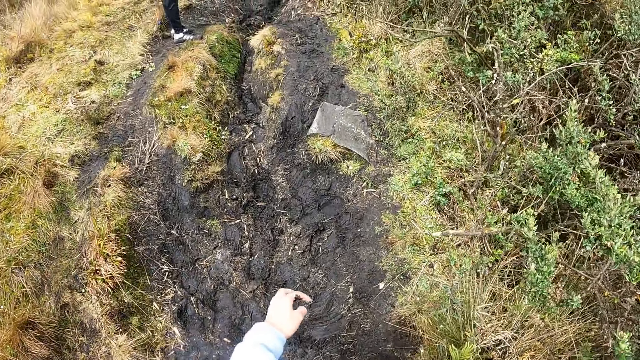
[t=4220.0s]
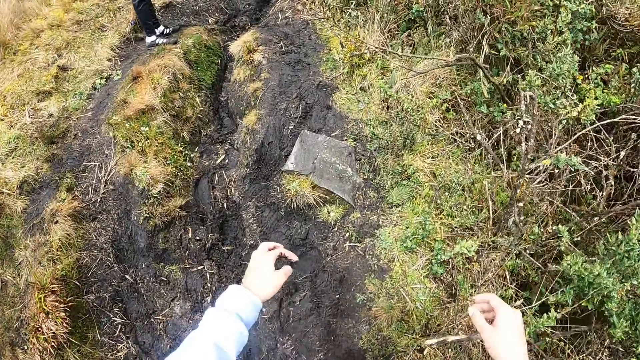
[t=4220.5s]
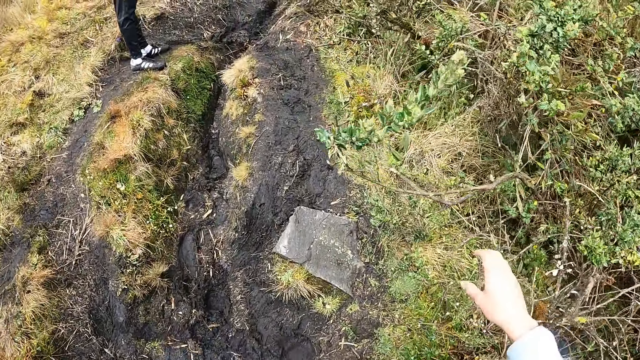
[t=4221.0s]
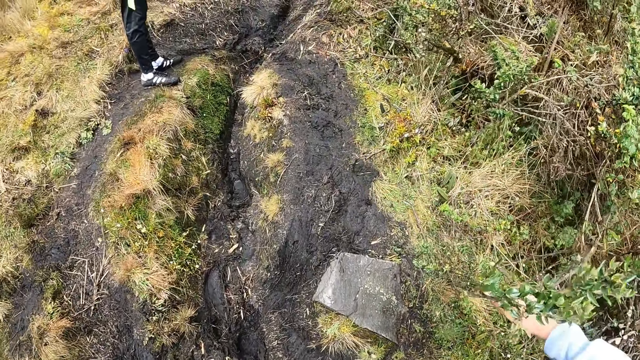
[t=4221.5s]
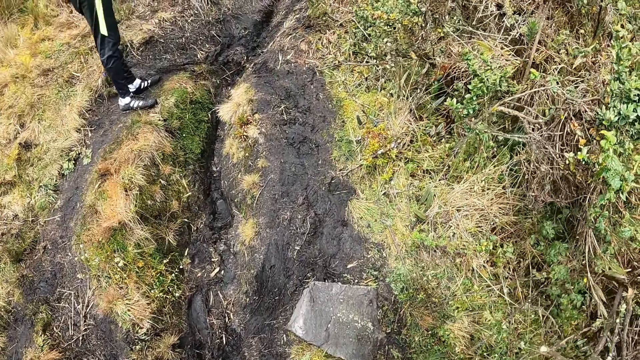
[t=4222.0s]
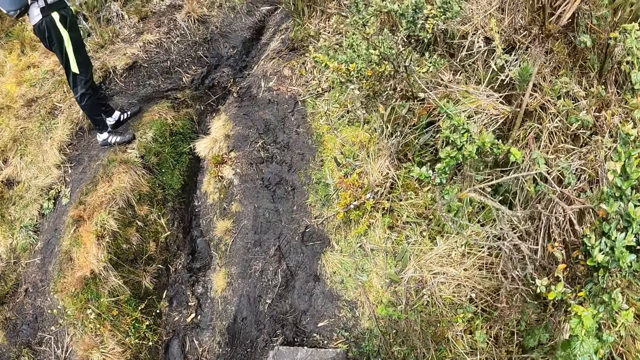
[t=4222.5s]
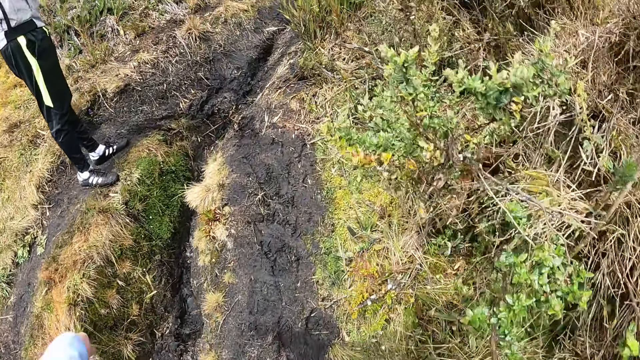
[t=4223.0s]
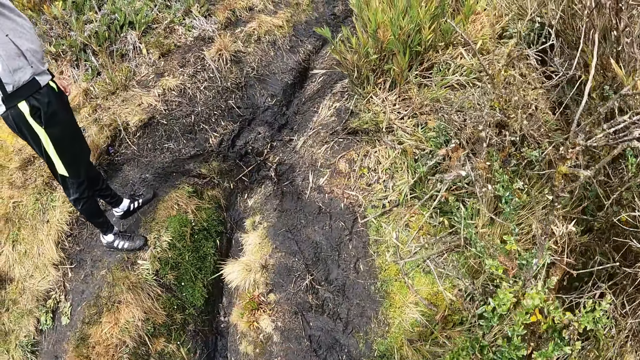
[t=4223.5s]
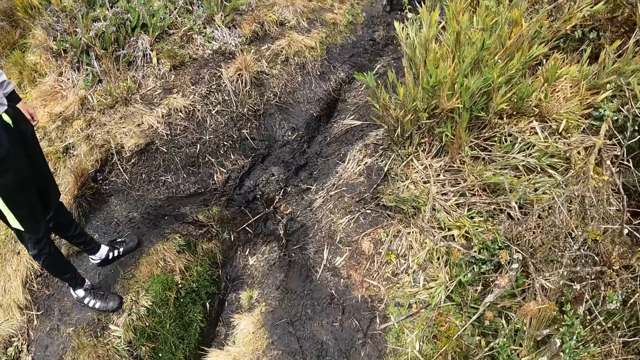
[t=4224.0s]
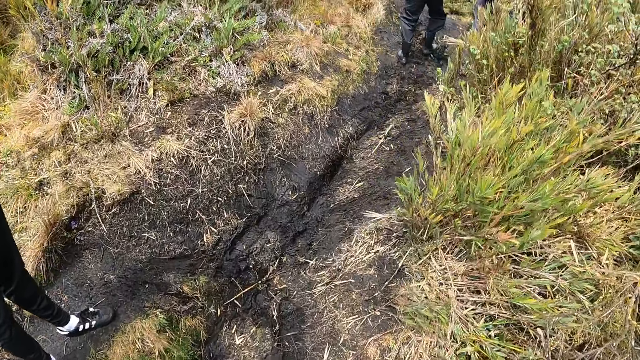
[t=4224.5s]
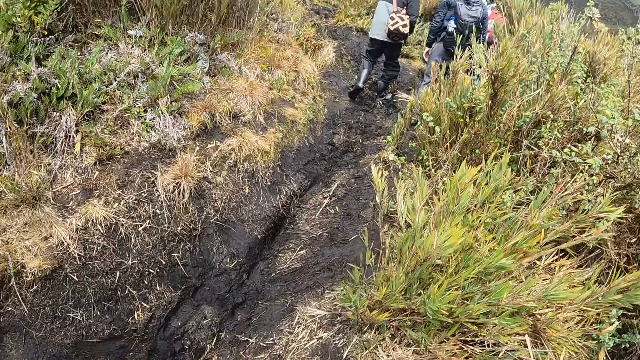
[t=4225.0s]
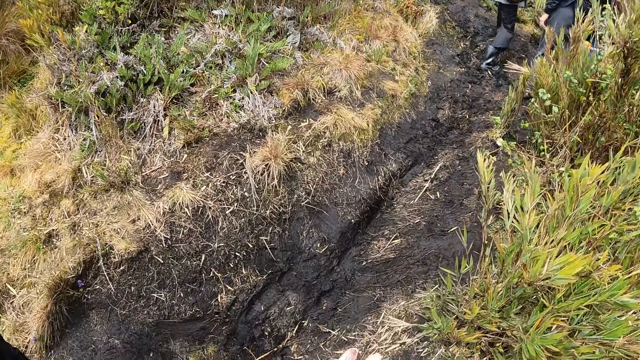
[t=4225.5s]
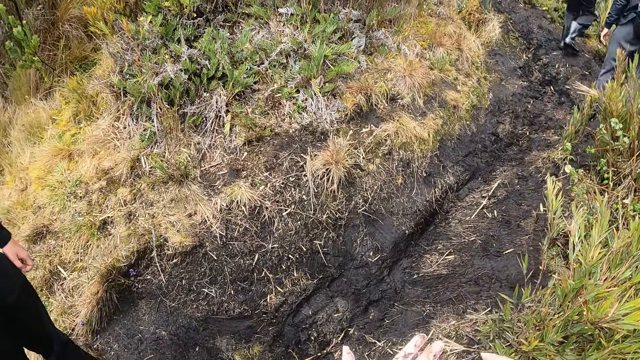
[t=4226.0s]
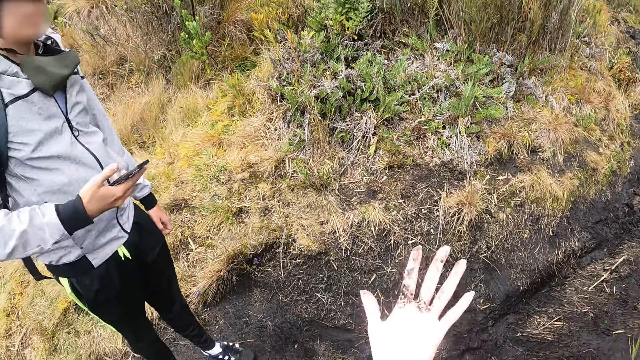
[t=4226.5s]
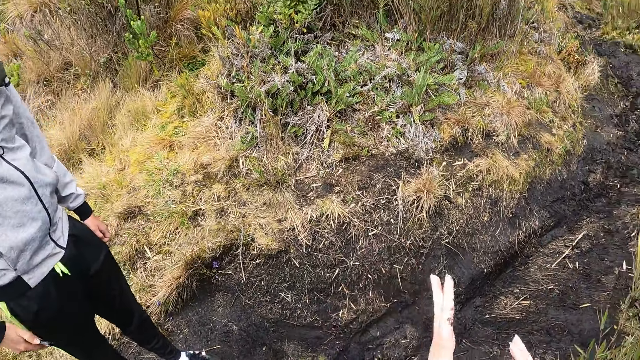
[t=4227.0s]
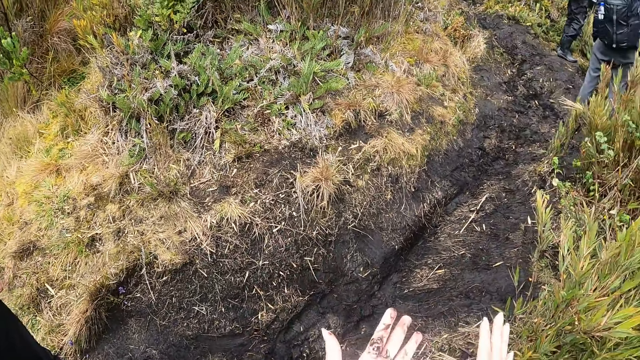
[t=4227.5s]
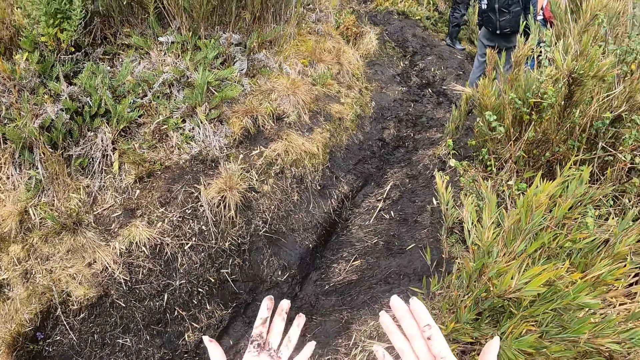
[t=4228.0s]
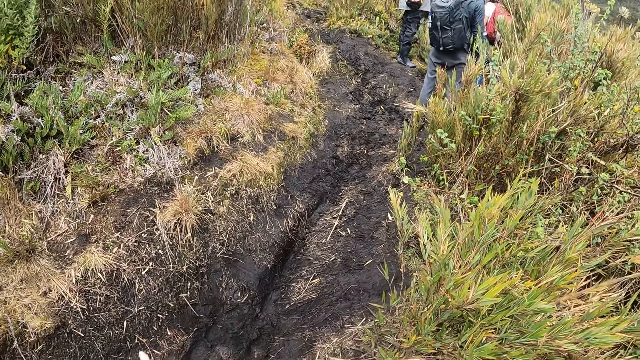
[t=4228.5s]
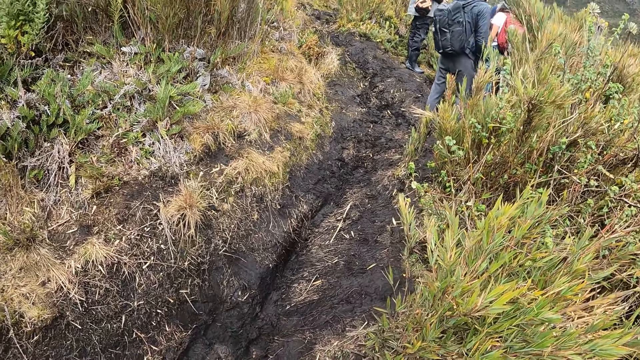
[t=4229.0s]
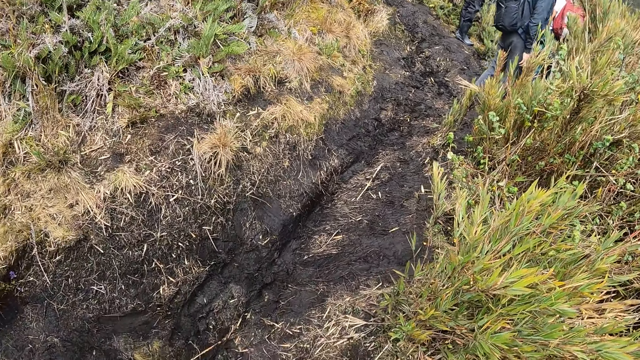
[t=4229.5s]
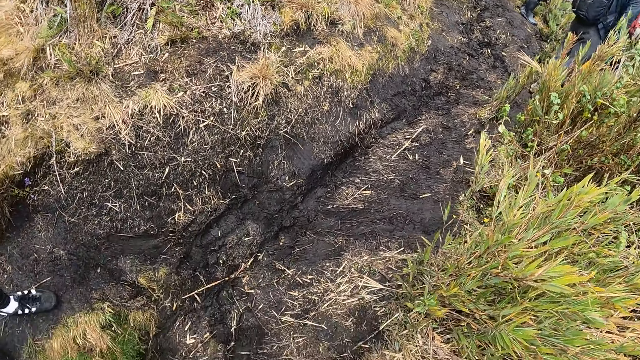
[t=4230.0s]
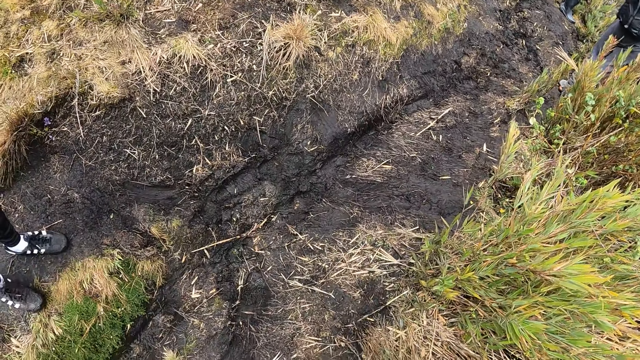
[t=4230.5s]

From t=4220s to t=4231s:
The camera wearer clears some leaves in her path with her right hand. A man operates a phone with his left hand. The camera wearer wipes her hands together. She examines her hands.

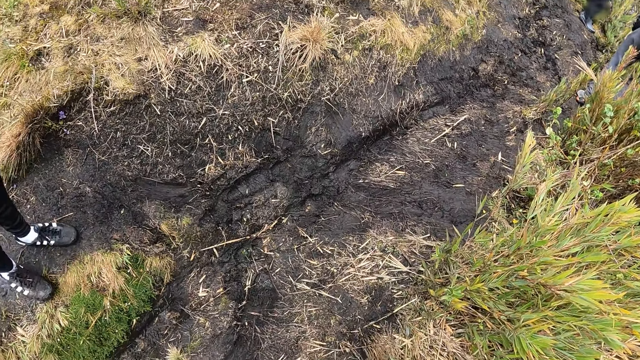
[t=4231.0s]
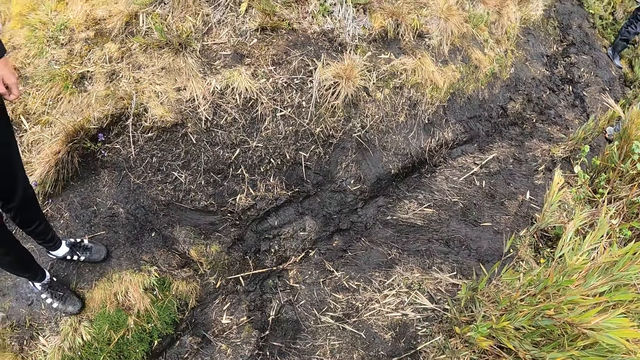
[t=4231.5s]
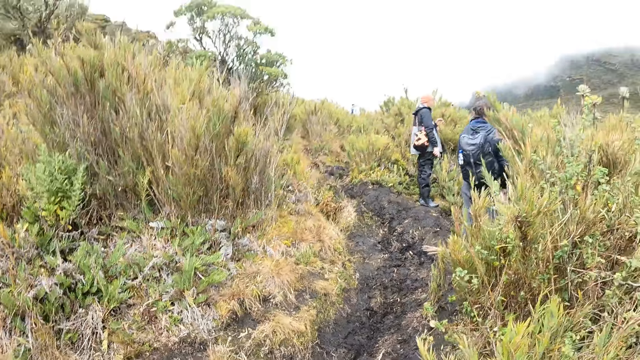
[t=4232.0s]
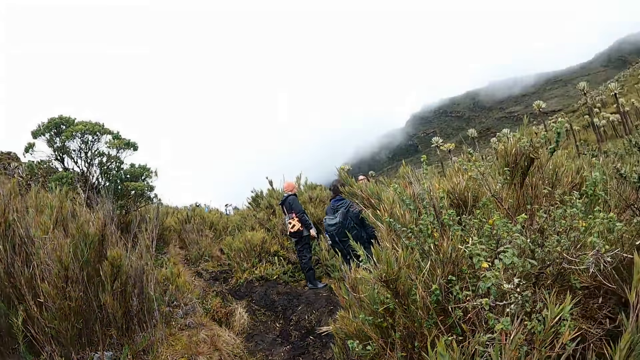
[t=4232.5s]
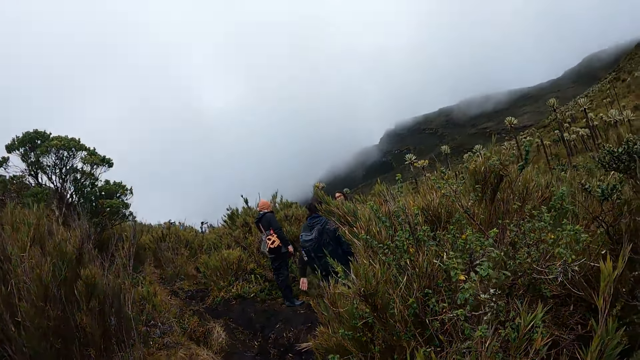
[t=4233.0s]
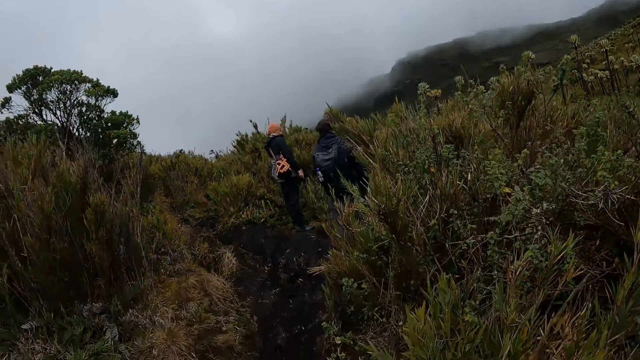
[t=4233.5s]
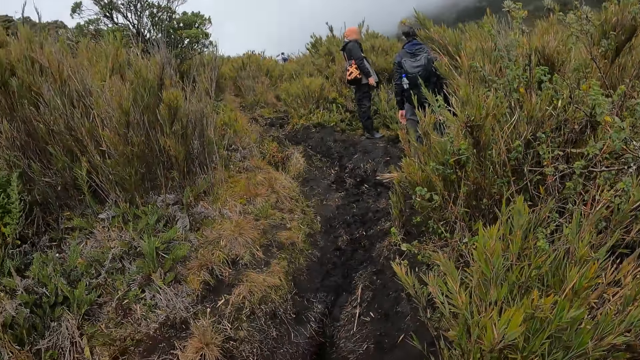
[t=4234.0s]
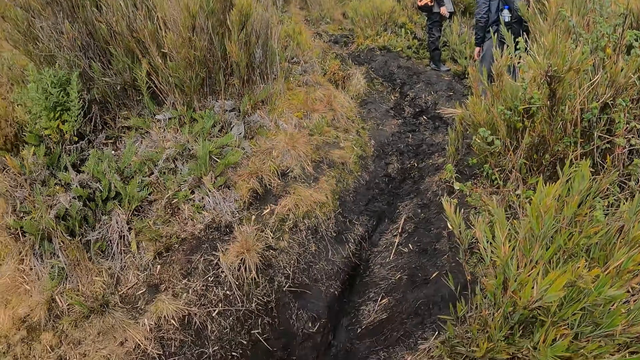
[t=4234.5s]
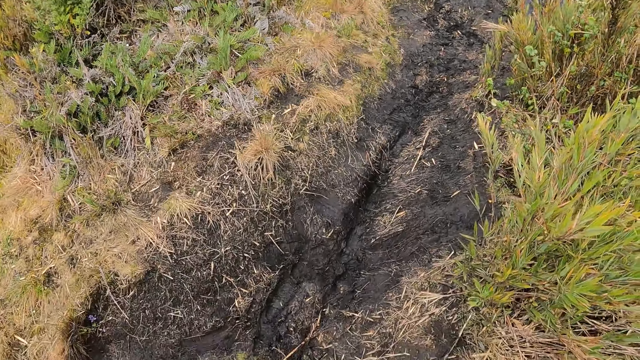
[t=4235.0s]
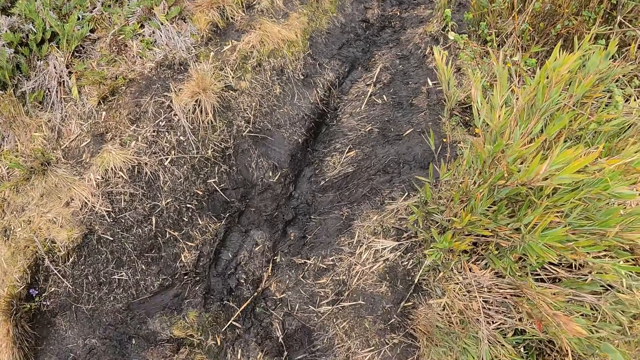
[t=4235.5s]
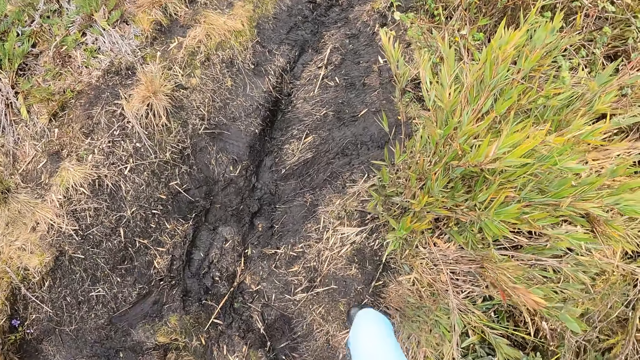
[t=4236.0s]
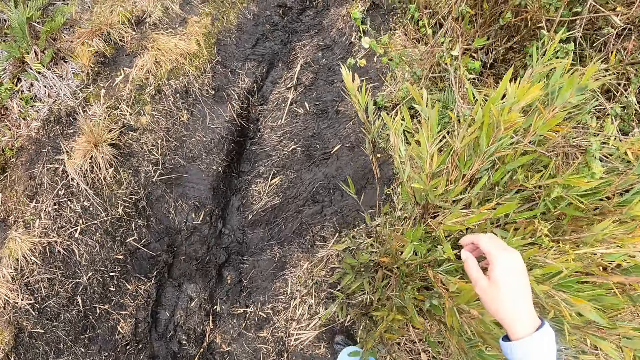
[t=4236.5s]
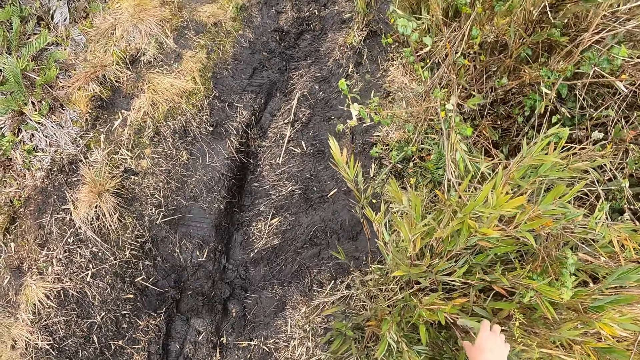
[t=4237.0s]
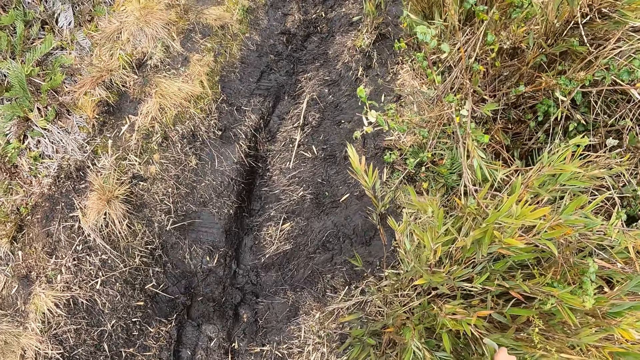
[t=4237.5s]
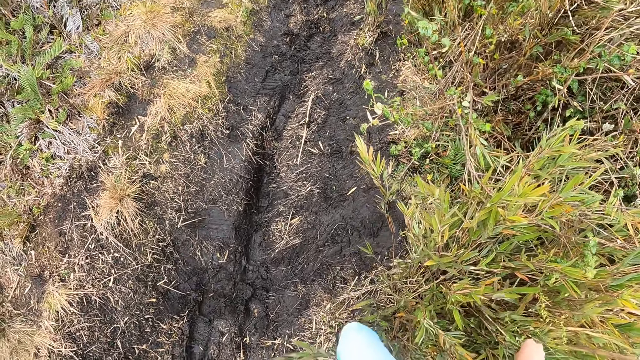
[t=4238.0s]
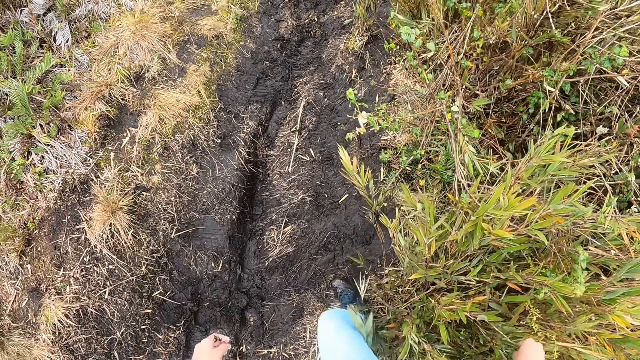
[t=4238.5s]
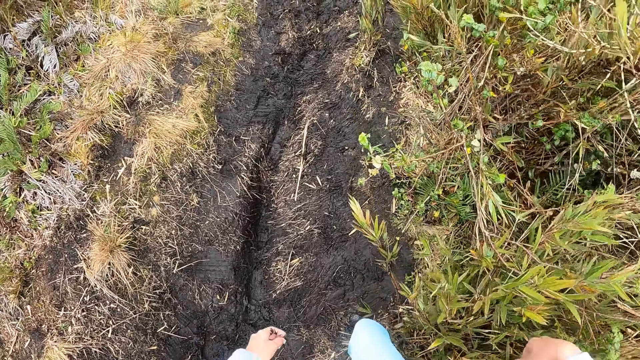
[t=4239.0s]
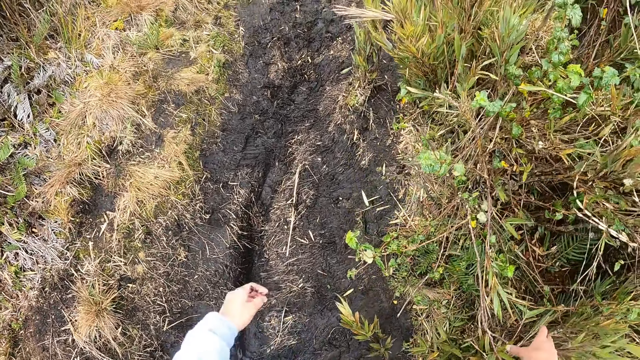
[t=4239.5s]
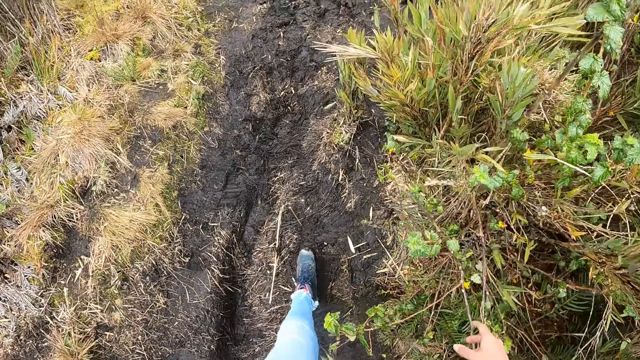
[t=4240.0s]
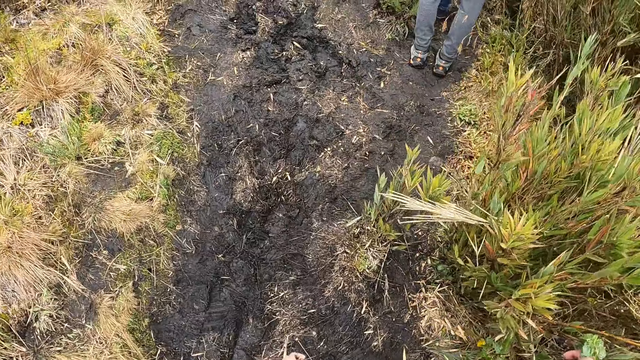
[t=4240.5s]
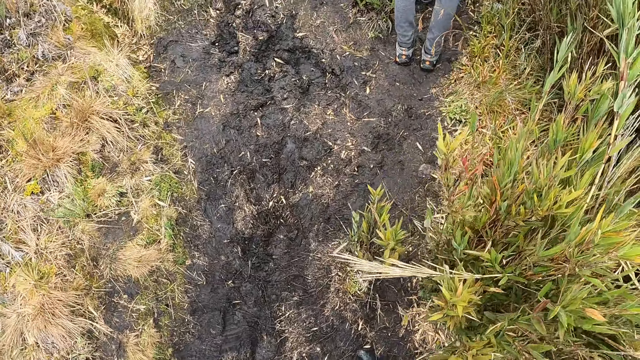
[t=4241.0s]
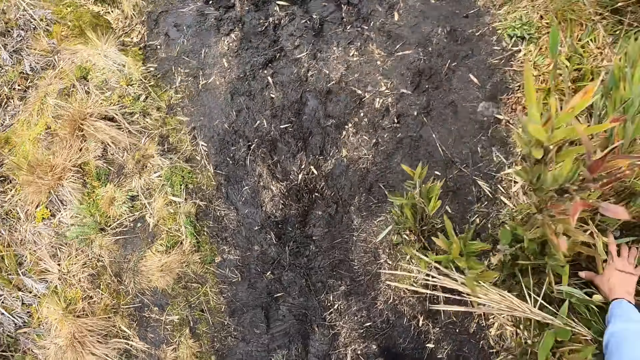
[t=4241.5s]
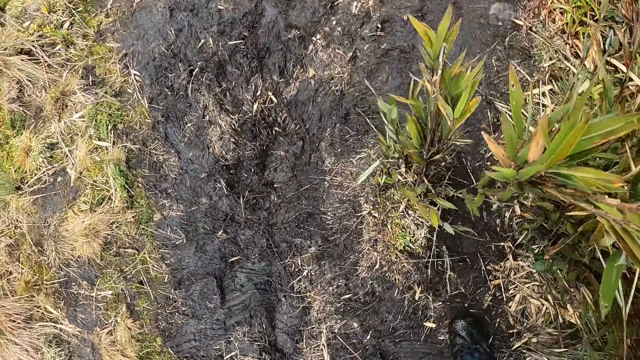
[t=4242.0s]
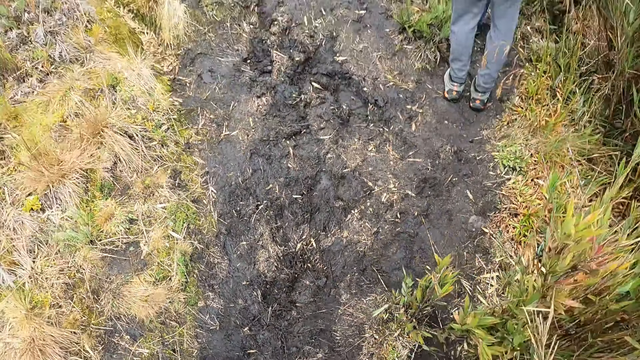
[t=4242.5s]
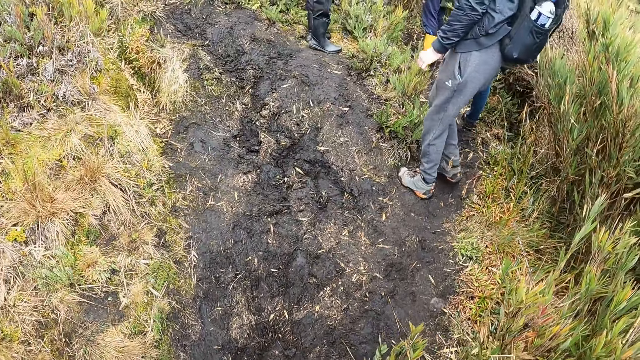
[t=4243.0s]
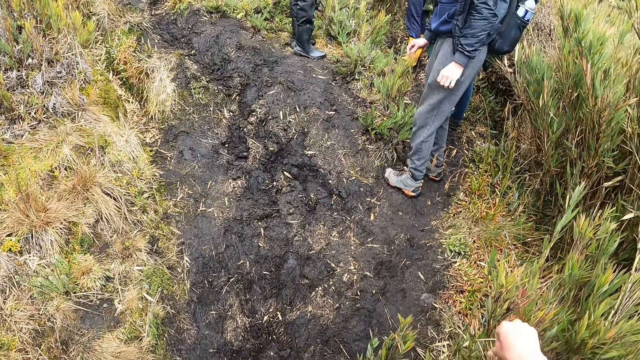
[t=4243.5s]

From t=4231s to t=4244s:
The camera wearer looks around. She touches some leaves on the field with her right hand. She walks through the muddy section of the field. She touches some leaves on the field with her right hand.
